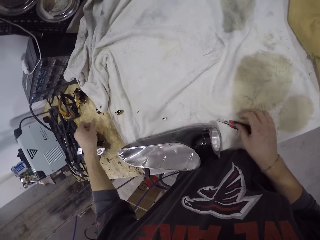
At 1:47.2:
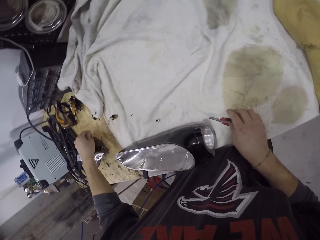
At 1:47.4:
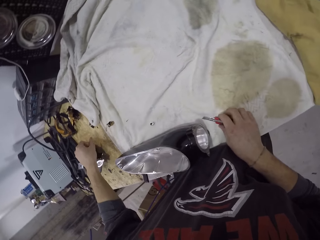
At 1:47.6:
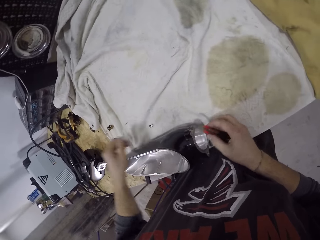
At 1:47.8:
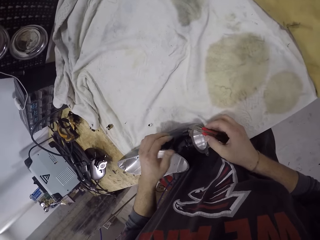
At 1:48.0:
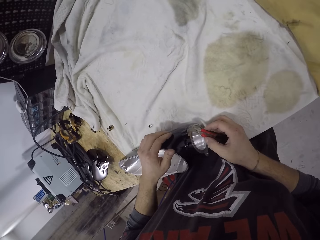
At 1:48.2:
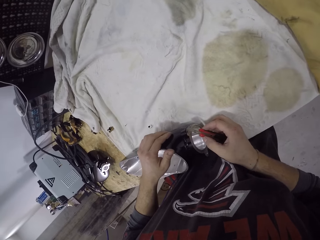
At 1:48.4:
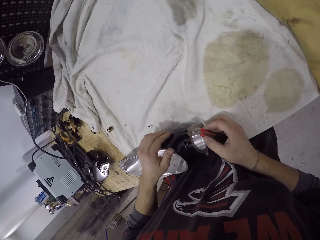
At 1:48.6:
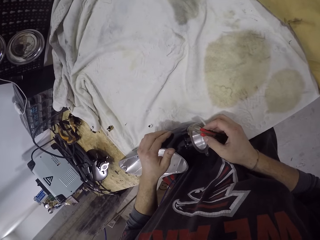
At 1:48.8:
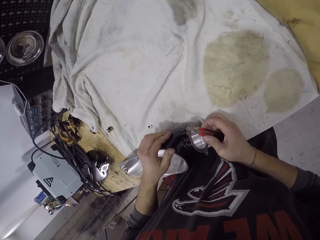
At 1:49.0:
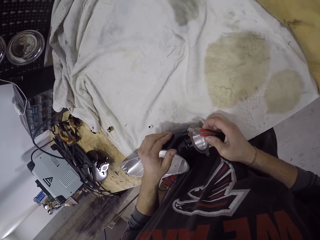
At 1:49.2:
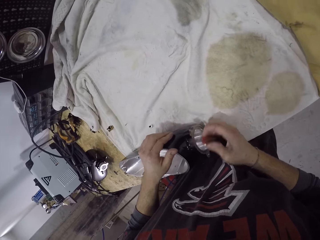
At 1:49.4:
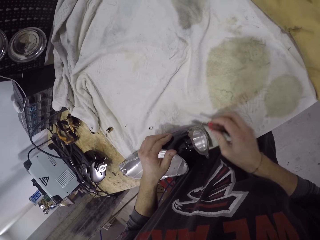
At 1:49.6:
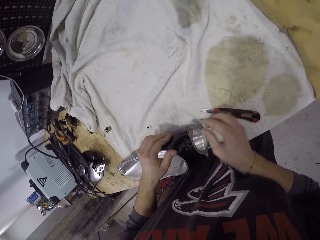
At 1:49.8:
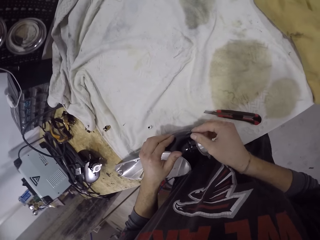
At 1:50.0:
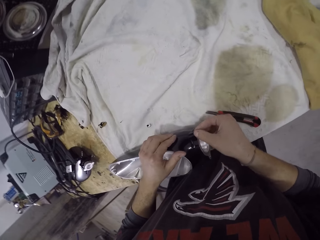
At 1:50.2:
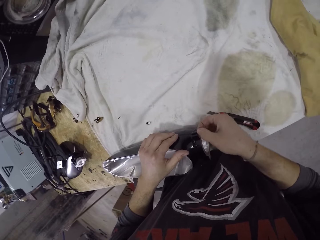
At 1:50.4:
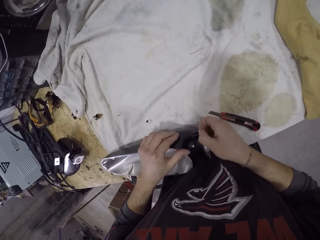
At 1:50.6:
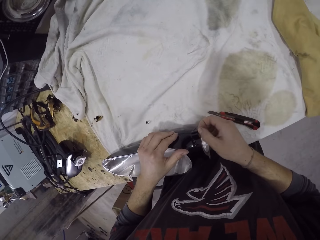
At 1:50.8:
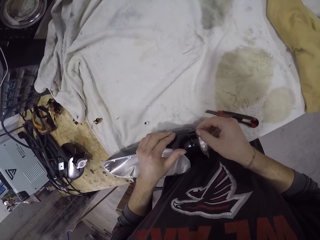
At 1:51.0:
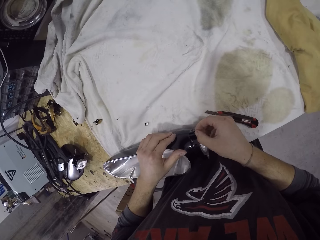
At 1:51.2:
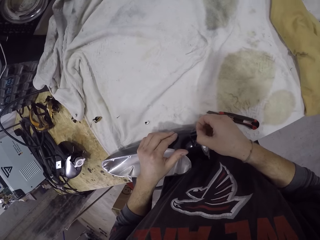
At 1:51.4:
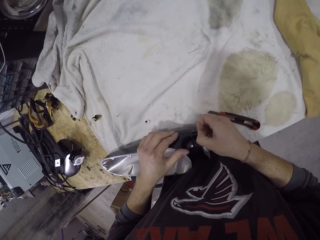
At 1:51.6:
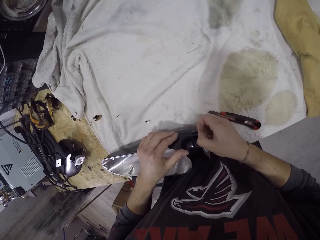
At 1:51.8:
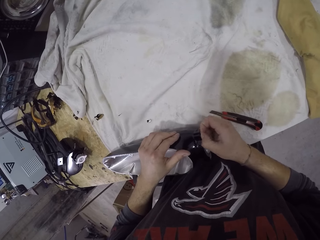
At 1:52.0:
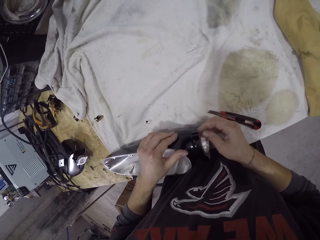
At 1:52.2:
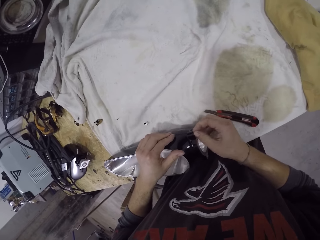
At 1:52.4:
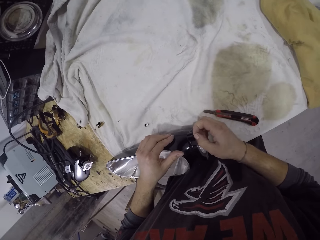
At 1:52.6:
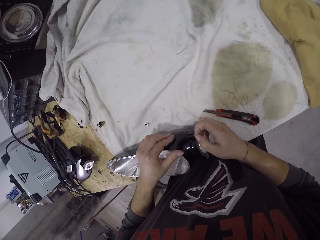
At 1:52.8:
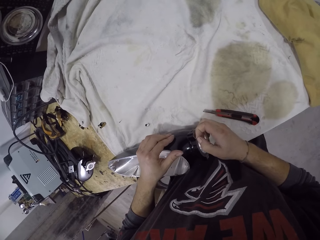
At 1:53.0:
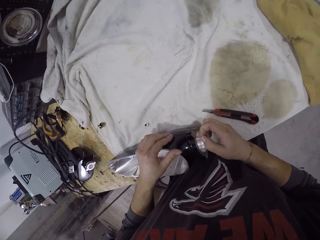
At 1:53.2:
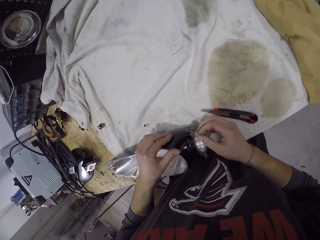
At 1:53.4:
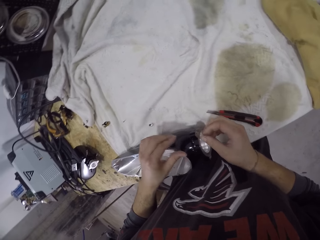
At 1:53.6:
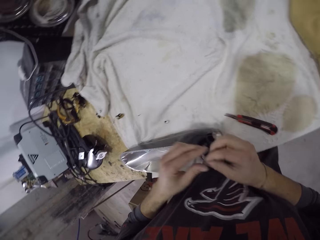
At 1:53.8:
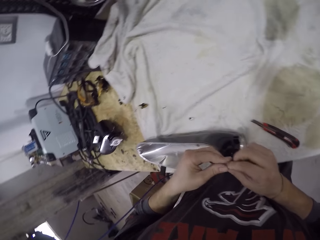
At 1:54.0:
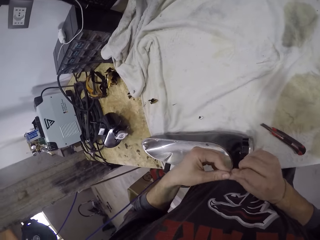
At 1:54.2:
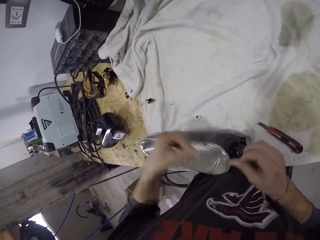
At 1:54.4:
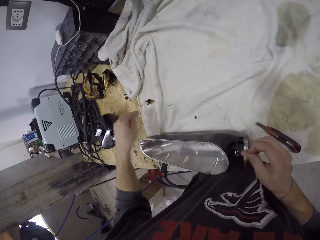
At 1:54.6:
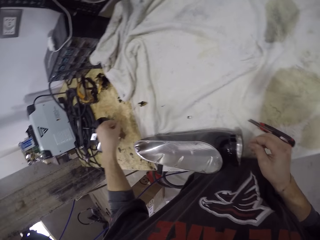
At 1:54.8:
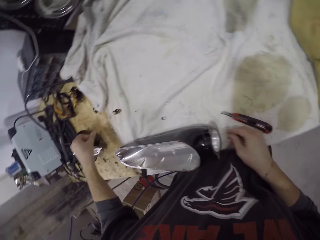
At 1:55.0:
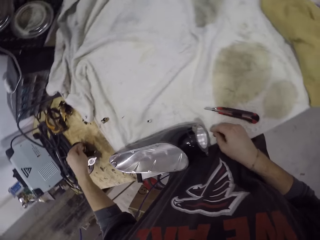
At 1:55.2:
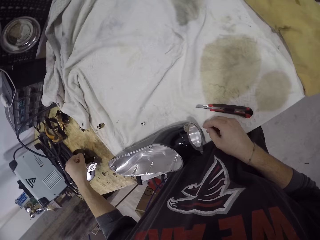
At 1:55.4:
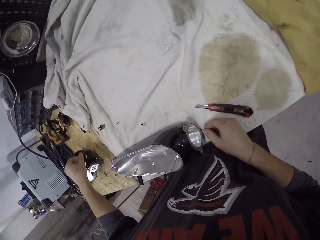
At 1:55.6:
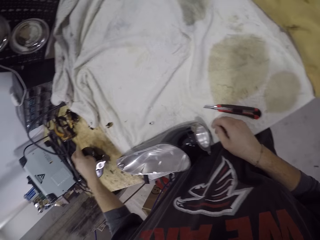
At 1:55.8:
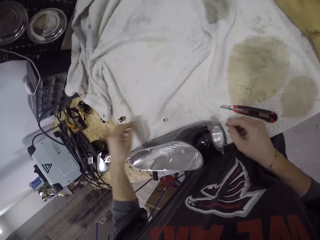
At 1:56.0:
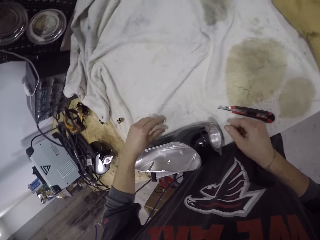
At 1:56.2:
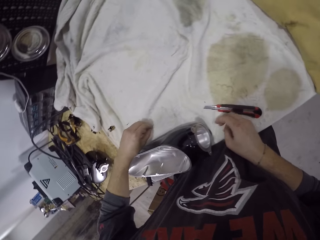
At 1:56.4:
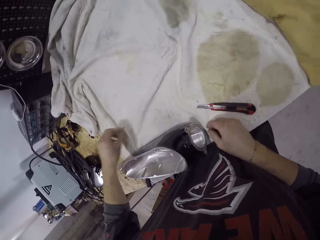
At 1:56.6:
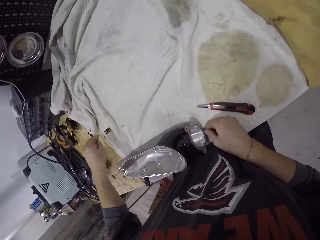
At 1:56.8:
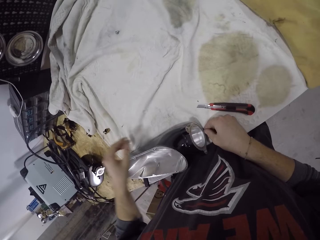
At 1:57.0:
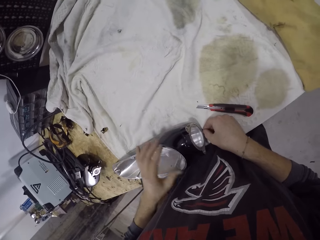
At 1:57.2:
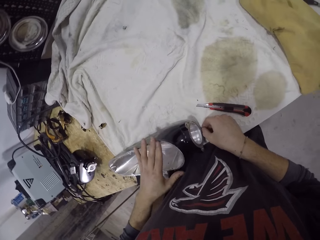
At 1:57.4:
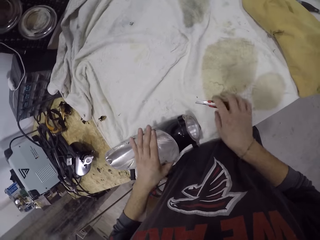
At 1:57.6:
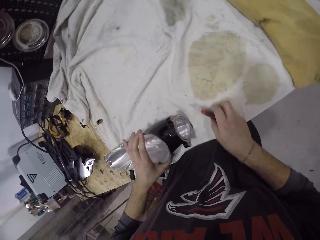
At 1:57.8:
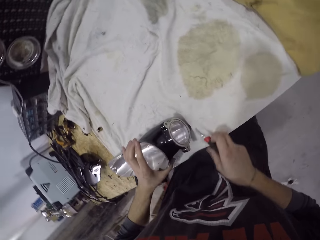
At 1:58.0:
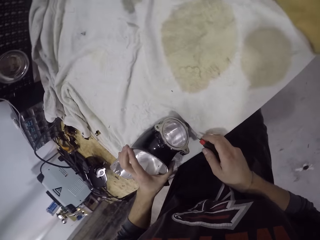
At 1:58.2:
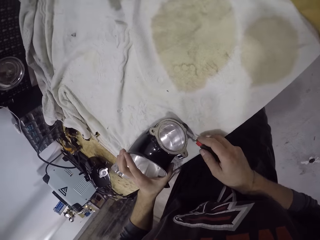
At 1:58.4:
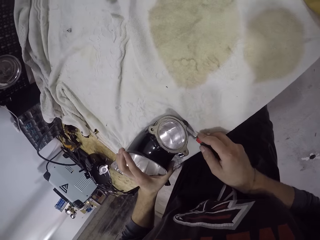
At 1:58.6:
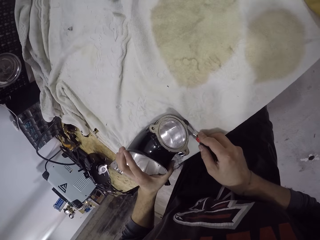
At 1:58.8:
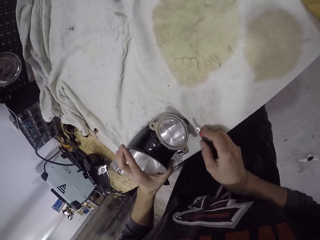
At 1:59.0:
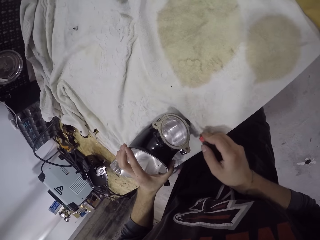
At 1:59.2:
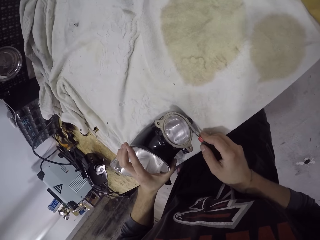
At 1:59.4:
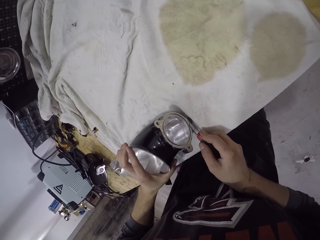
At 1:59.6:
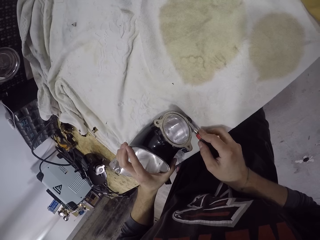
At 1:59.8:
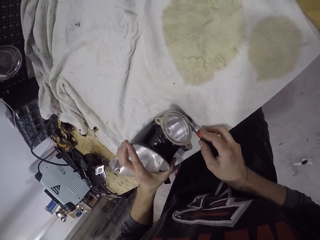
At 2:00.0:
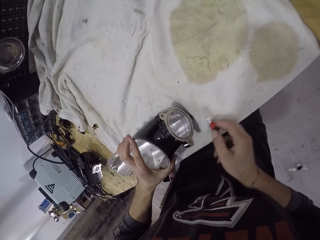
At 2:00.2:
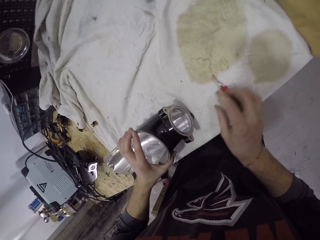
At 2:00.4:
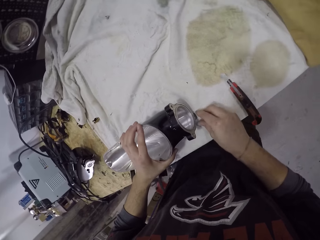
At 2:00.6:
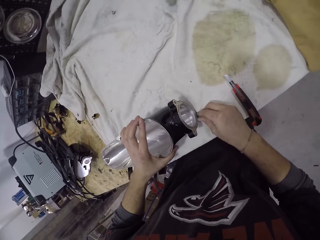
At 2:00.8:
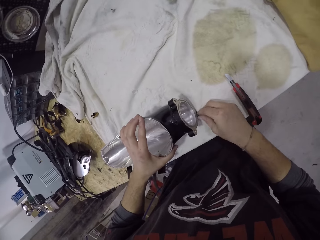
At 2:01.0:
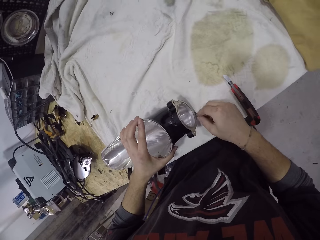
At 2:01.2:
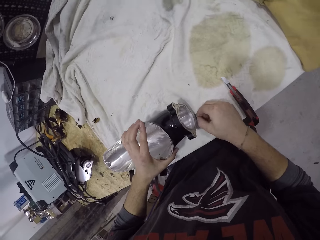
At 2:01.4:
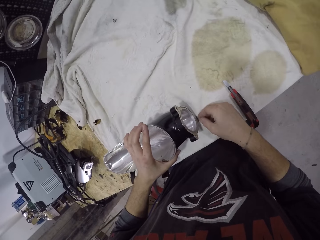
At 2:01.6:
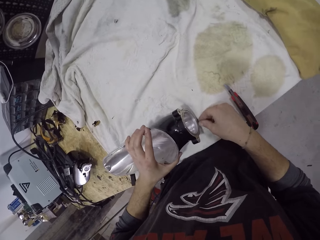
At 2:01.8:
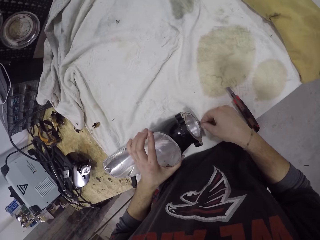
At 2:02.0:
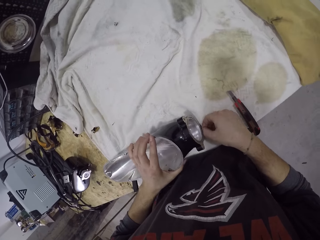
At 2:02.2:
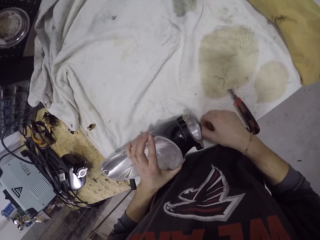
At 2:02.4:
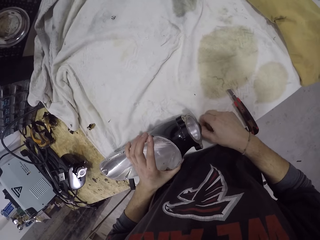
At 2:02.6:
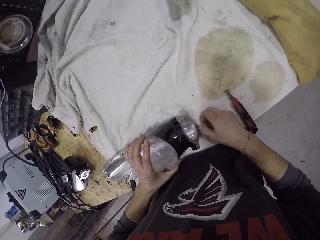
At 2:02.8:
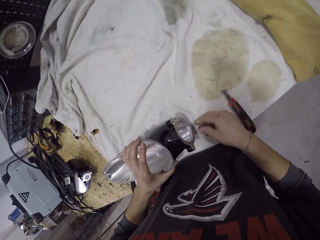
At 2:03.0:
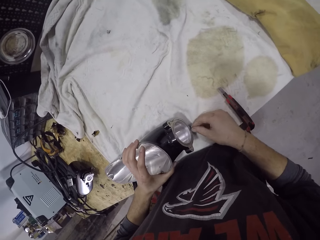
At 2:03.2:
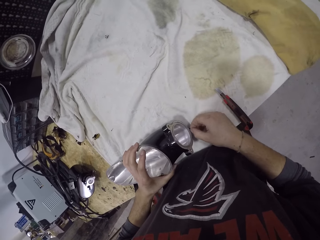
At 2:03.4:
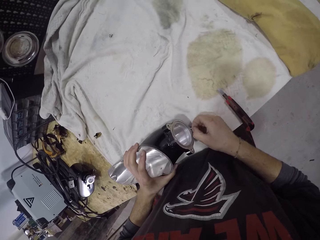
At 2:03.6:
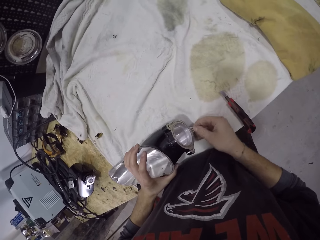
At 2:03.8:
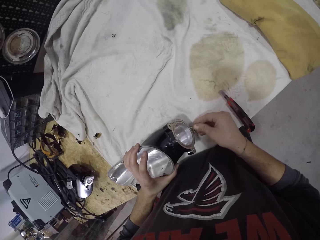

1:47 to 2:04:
The camera wearer drops the shrink film or paper in his left hand on the table. He picks up the utility knife from the table with his right hand. He holds the streetlamp with his left hand. He cuts the shrink film on the streetlamp with the knife in his right hand. He scrapes the paper with the utility knife. He drops the knife in his right hand on the table. He peels the shrink film from the streetlamp with his right hand. He passes the shrink film in his right hand to his left hand. He drops the shrink film in his left hand on the table. He picks the shrink film from the table with his left hand. He moves the piece of paper to the table. He drops the shrink film in his left hand on the table. He peels the shrink film from the streetlamp with his right hand. He holds the streetlamp with his left hand. He picks up the knife from the table with his right hand. He cuts the shrink film on the streetlamp with the knife in his right hand. He scrapes the paper with the utility knife. He drops the knife in his right hand on the table. He peels the shrink film from the streetlamp with his right hand.
